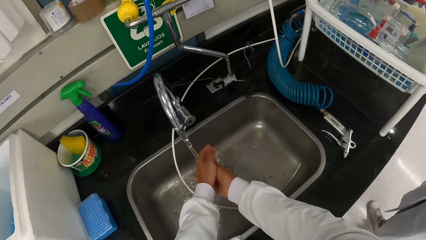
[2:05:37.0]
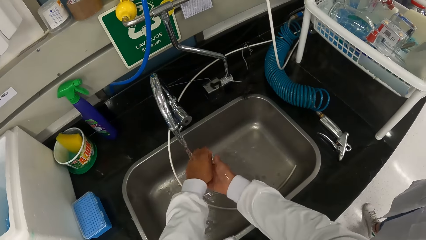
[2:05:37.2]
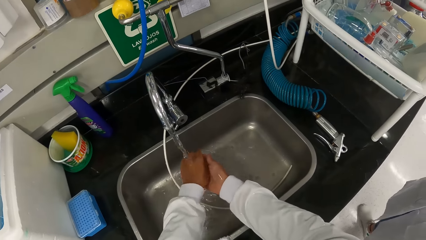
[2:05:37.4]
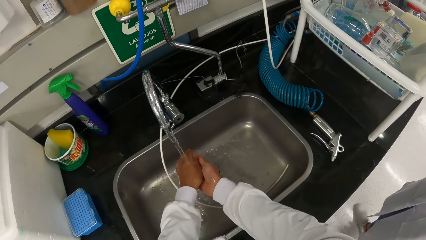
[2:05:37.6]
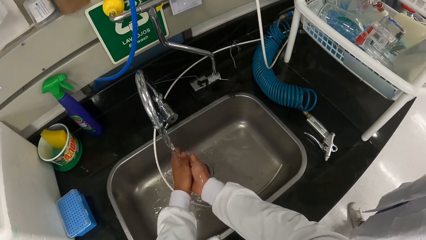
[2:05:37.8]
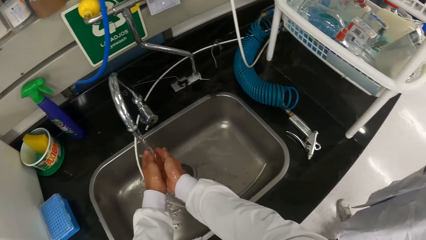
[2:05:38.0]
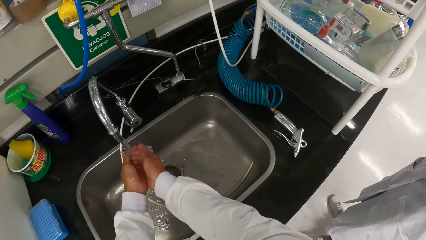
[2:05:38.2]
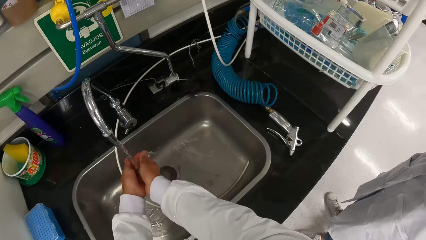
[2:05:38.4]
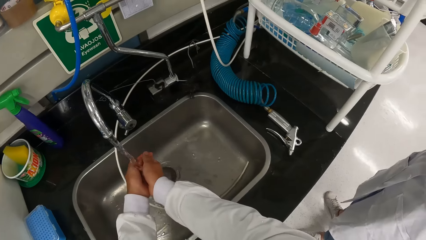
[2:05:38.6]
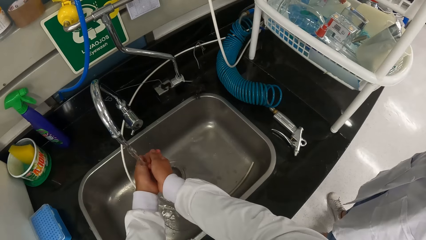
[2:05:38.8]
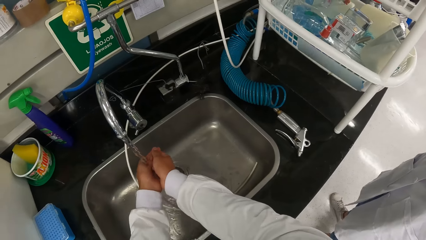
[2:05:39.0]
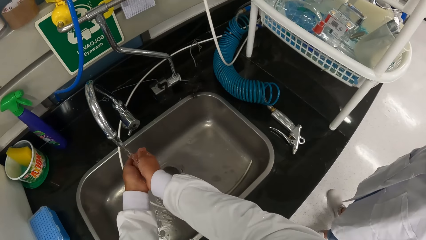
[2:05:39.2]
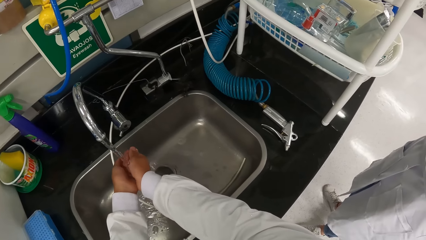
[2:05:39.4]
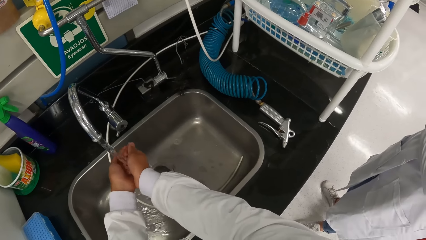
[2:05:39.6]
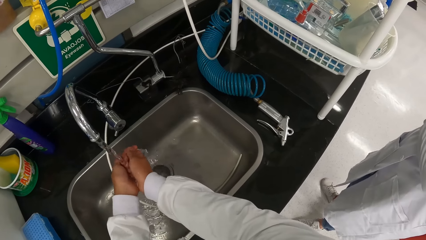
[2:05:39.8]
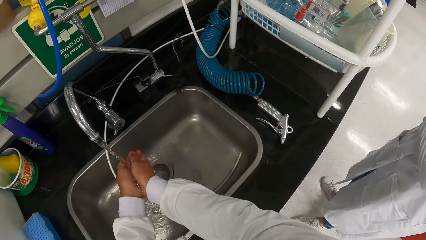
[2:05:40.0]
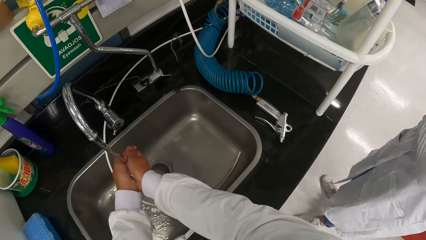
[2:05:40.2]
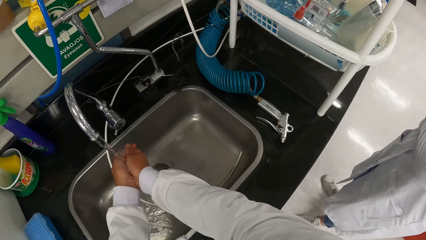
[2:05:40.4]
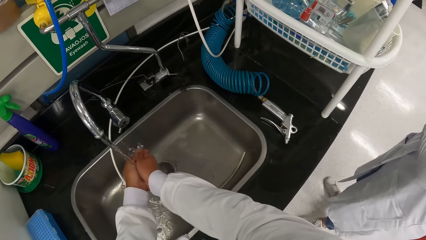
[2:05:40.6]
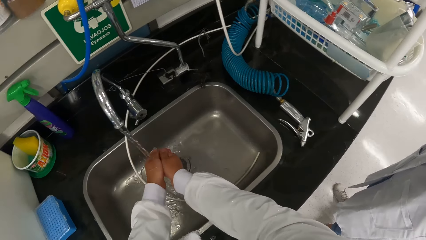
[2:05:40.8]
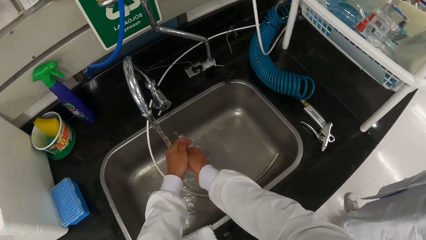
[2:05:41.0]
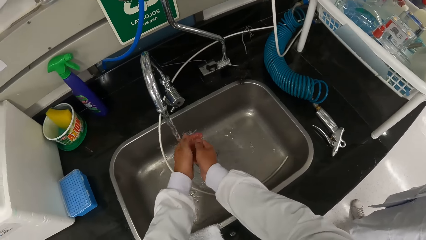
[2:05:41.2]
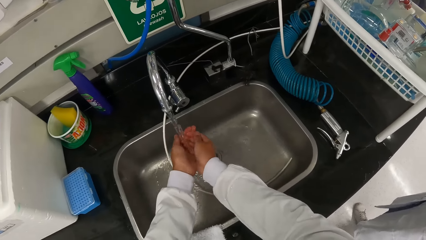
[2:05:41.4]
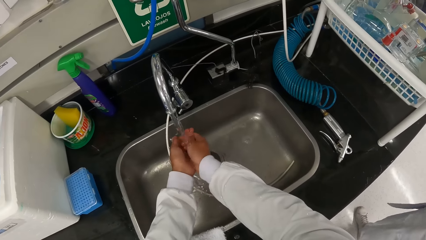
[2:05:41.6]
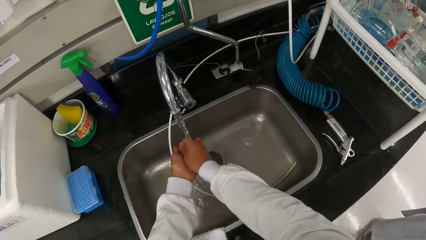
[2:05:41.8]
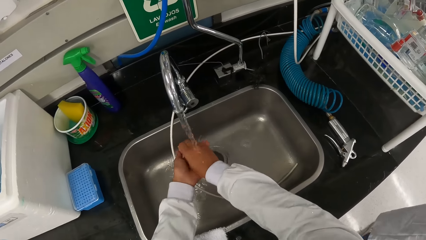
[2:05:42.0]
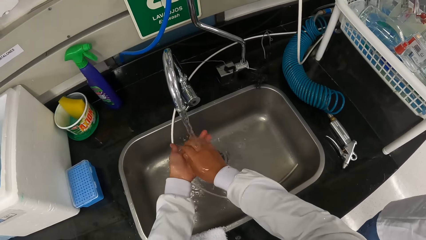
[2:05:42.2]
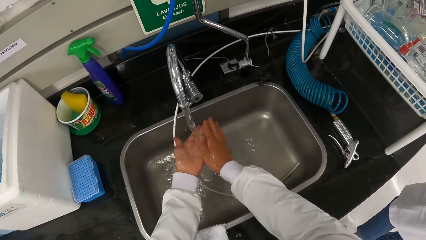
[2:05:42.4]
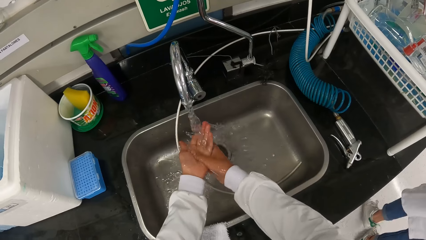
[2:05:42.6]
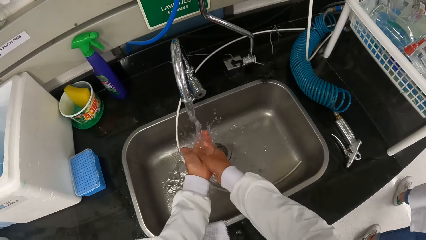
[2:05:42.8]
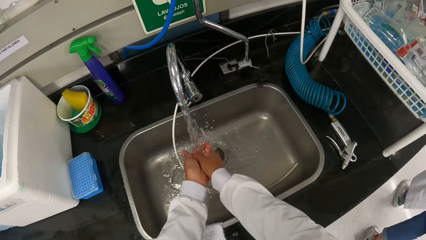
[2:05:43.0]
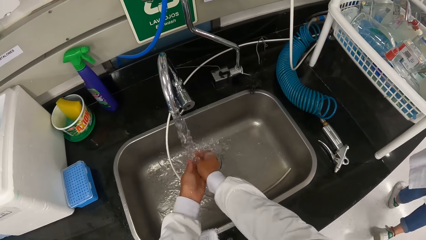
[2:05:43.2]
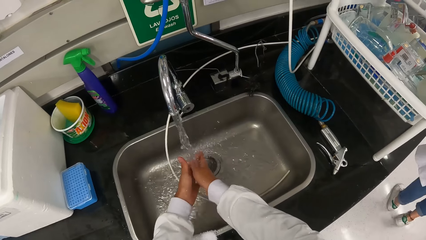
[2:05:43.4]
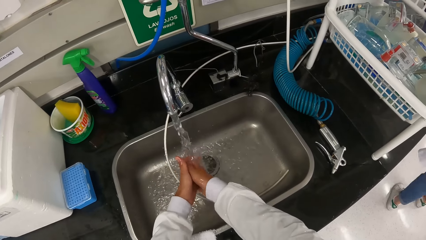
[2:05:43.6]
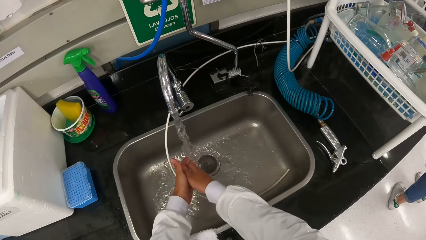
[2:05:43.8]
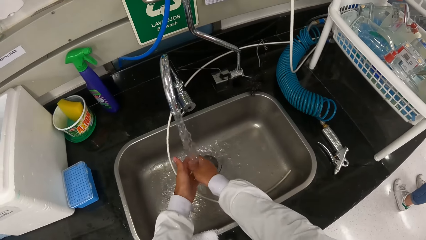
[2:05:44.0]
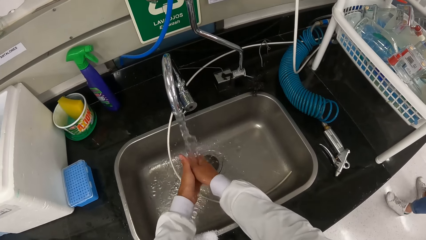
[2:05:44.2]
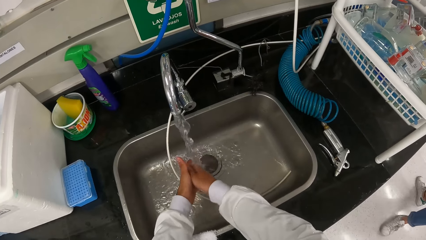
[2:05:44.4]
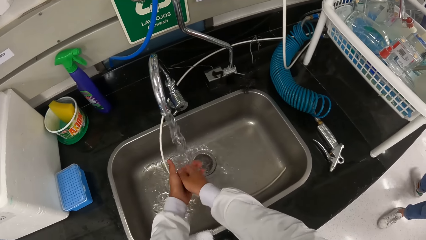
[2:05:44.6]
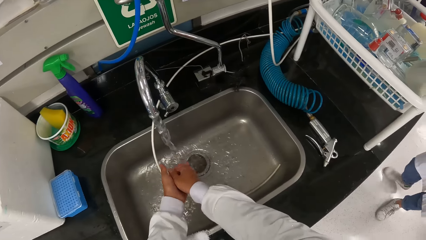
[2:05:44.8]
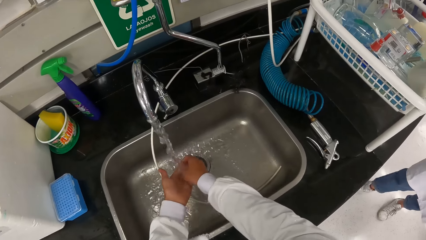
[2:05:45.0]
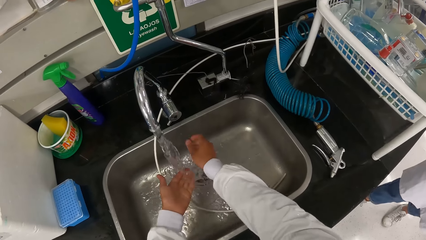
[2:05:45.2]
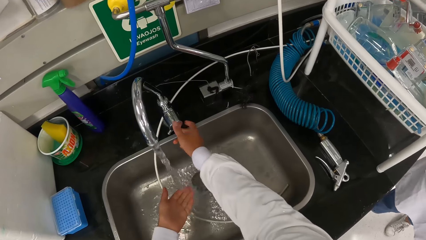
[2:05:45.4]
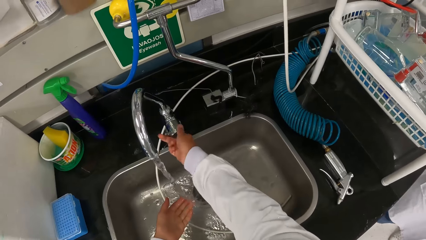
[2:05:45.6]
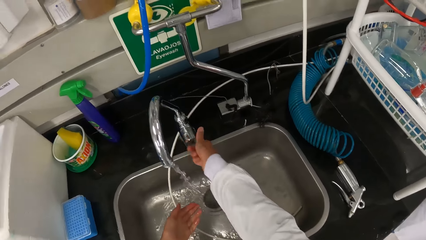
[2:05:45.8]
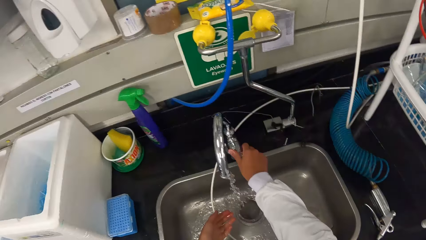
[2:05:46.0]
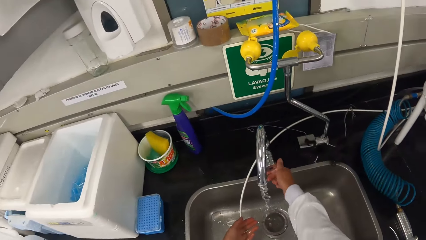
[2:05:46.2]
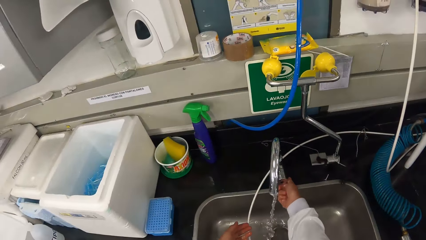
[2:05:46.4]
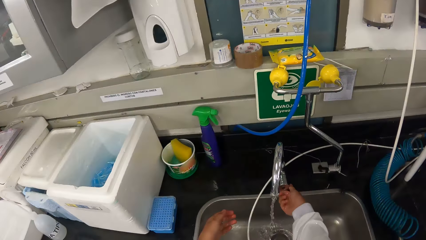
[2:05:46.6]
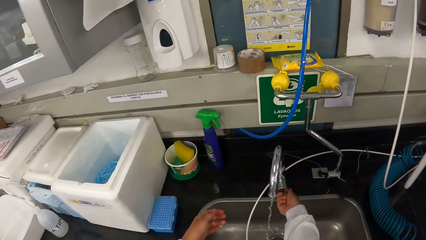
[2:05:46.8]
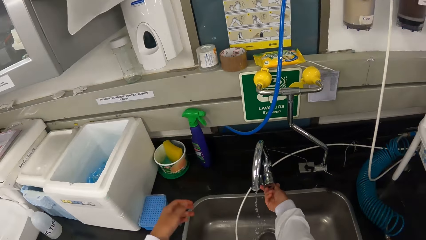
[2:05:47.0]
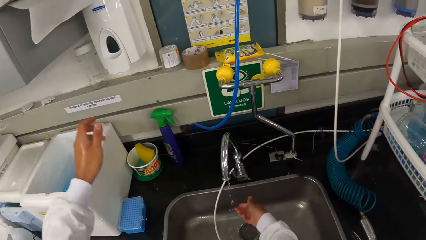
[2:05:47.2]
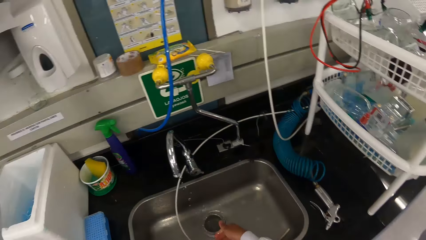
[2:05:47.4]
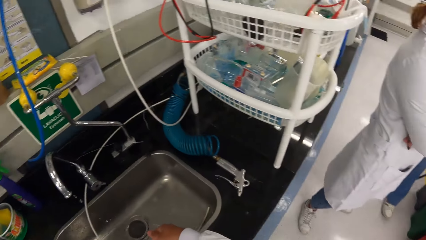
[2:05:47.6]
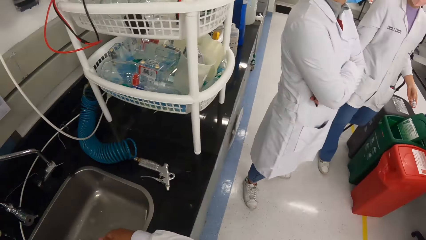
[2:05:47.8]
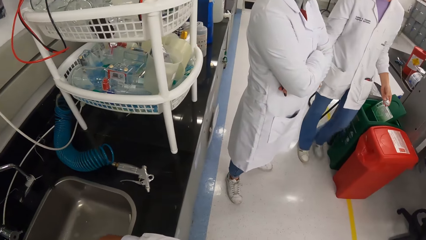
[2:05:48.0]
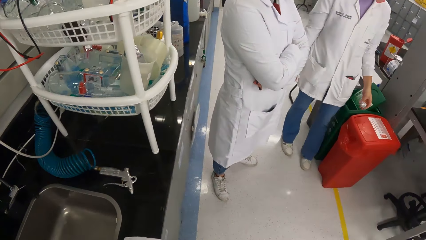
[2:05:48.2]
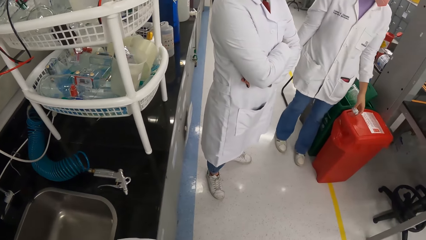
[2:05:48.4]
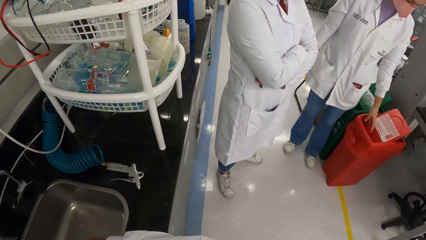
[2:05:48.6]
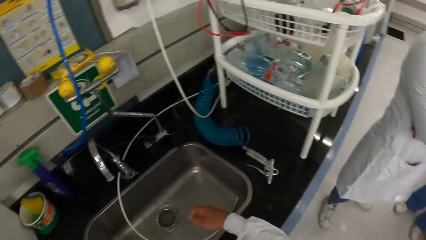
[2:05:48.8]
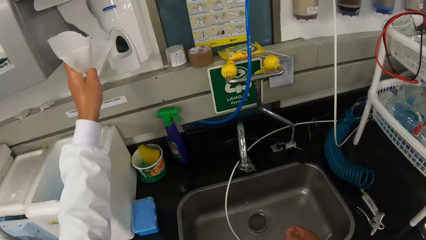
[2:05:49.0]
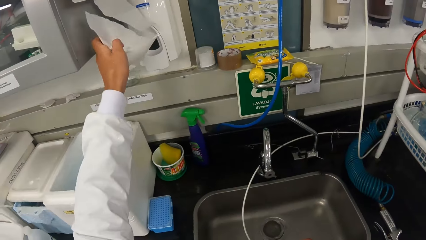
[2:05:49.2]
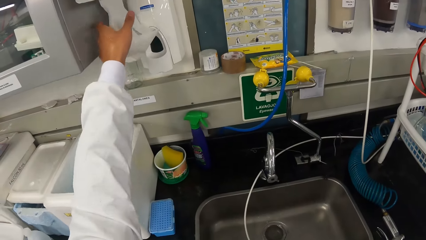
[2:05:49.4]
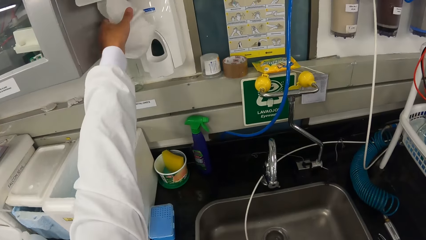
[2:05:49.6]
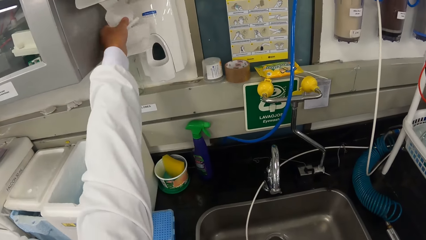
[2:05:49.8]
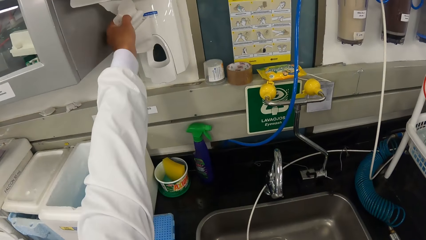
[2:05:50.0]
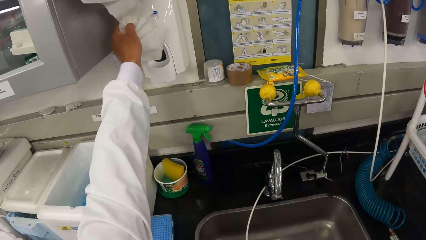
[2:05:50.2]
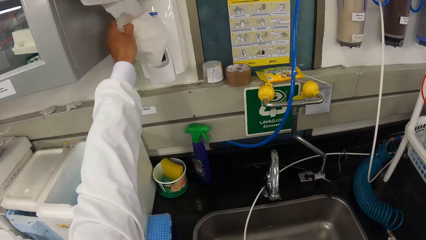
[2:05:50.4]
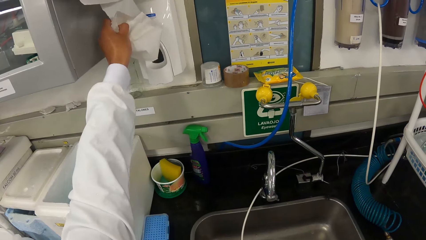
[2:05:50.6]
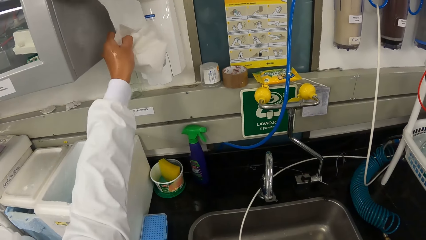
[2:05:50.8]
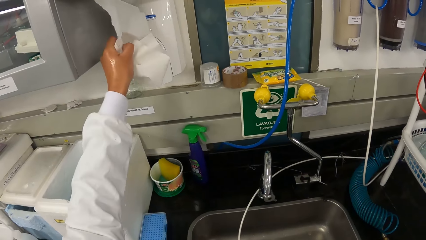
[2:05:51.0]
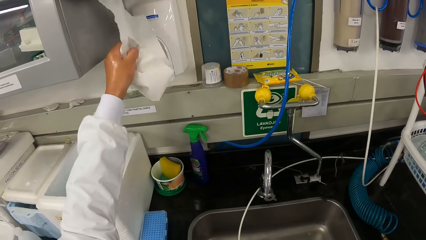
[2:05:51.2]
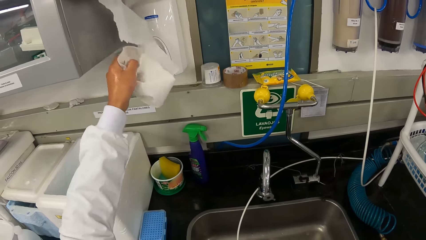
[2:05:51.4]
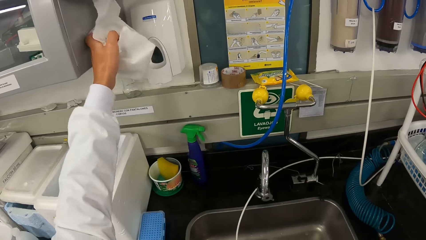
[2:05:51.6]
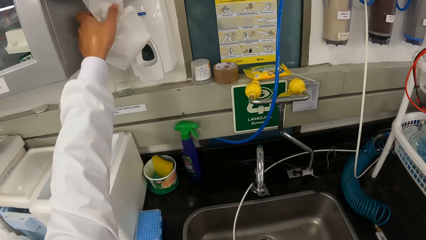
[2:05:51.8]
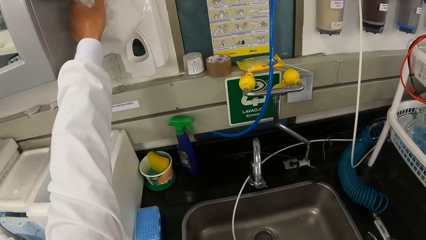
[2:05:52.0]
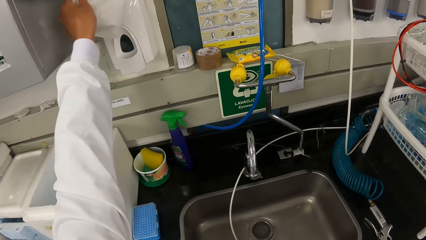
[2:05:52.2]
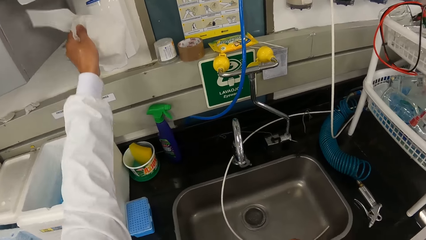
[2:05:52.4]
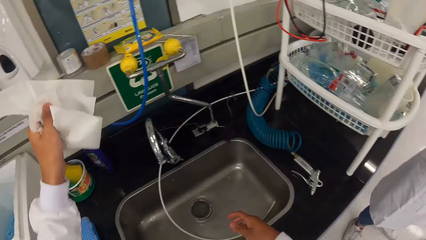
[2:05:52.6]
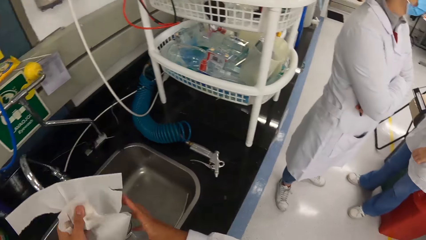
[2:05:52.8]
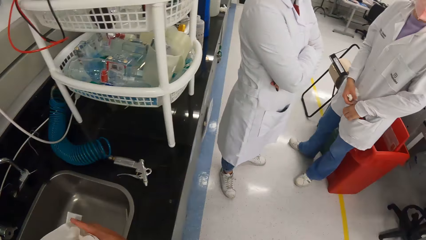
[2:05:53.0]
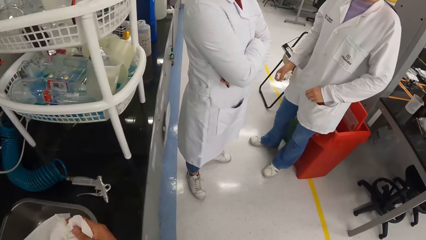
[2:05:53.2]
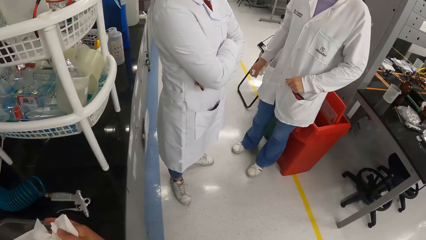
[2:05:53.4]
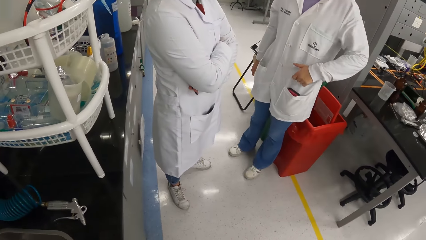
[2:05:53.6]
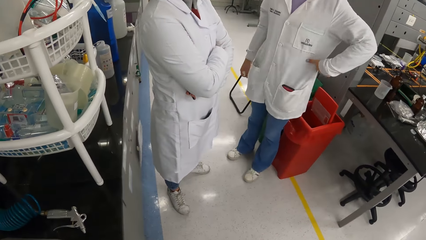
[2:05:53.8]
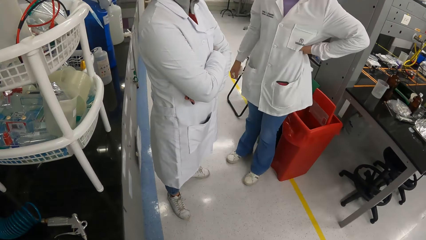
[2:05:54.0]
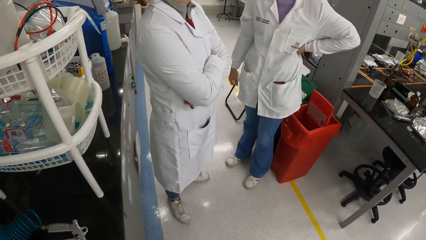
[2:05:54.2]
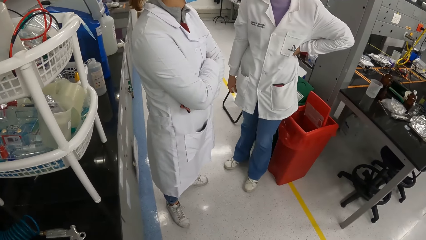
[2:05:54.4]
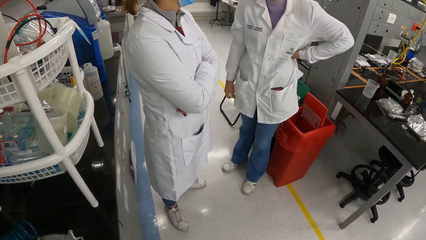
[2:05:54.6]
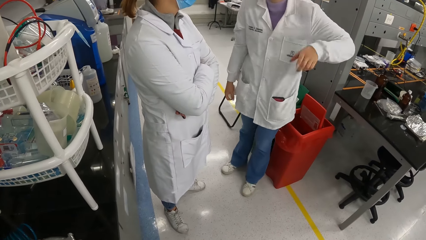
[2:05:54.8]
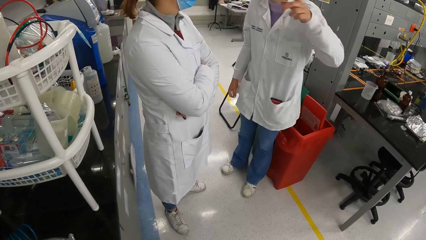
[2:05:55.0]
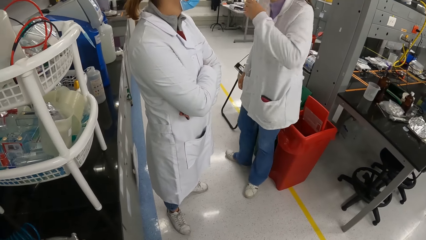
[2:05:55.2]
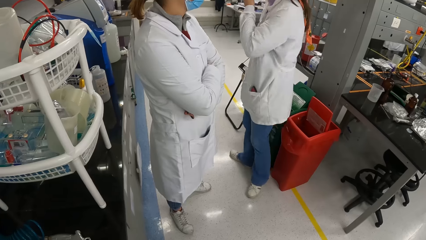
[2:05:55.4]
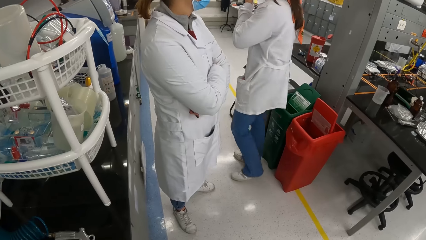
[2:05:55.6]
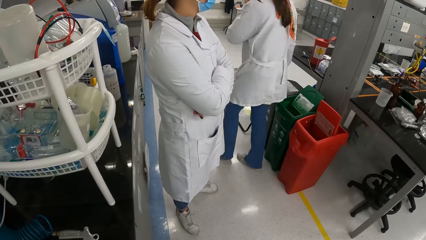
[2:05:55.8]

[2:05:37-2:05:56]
The camera wearer closes the tap with her right hand. Another woman puts a serviette in her left hand in a trash can on the floor. The camera wearer pulls tissue paper from a tissue paper dispenser on the wall with her left hand. She looks around and wipes both hands with the tissue paper.
